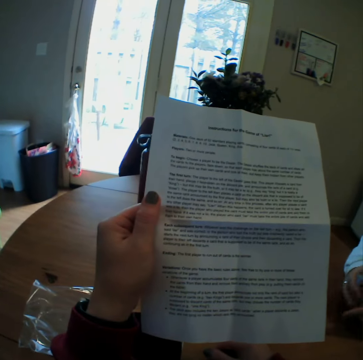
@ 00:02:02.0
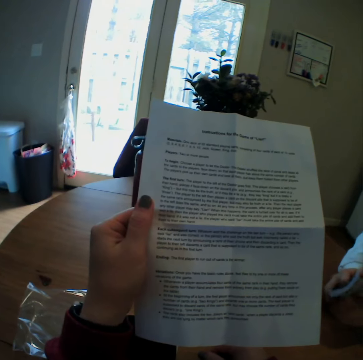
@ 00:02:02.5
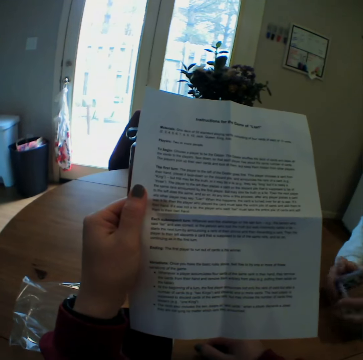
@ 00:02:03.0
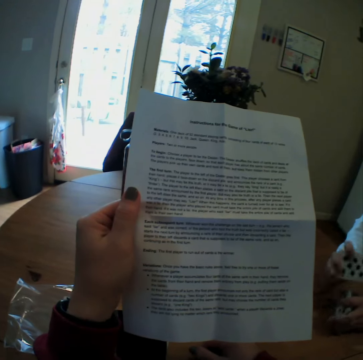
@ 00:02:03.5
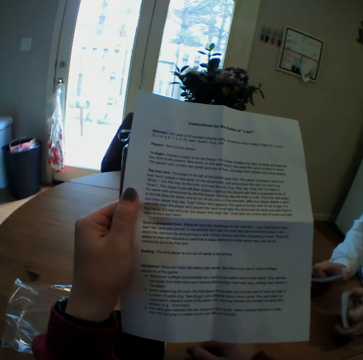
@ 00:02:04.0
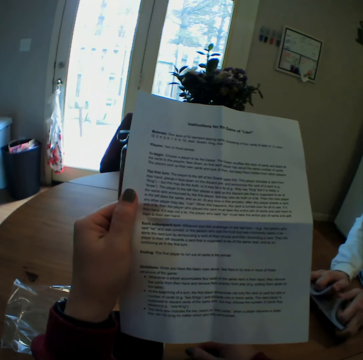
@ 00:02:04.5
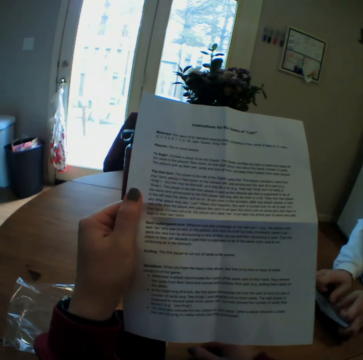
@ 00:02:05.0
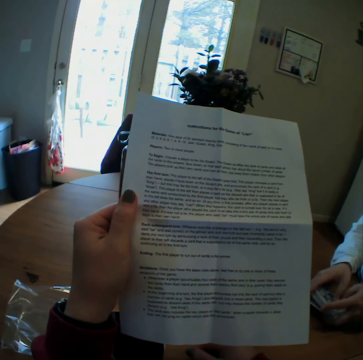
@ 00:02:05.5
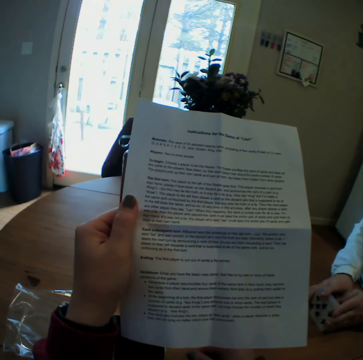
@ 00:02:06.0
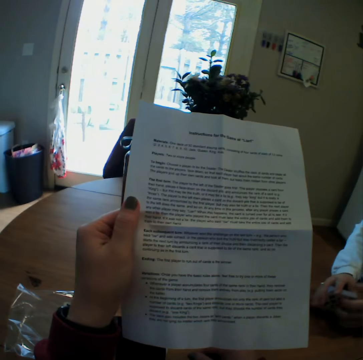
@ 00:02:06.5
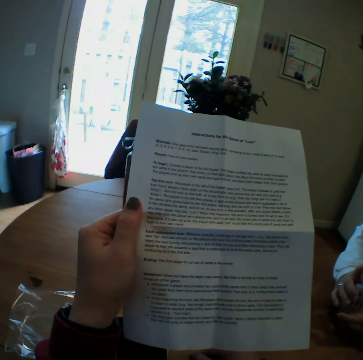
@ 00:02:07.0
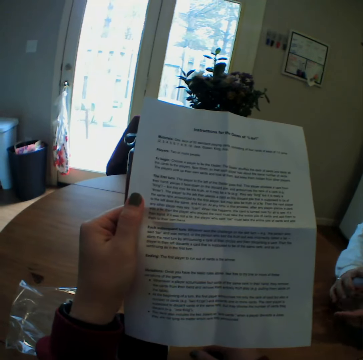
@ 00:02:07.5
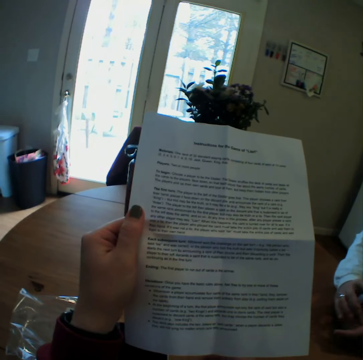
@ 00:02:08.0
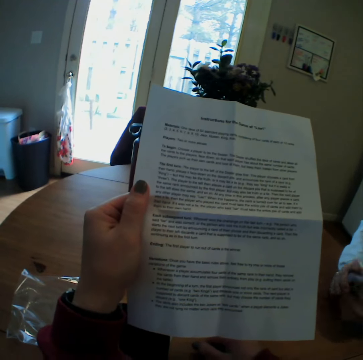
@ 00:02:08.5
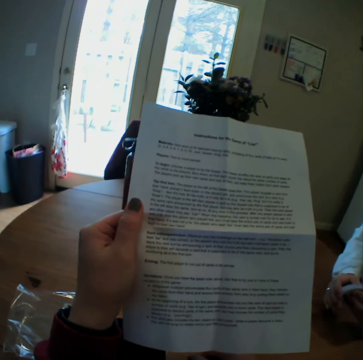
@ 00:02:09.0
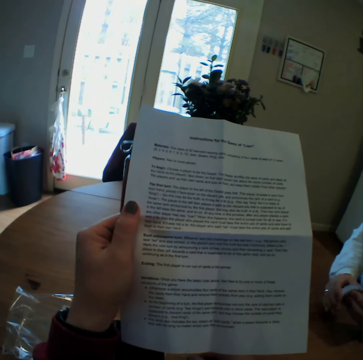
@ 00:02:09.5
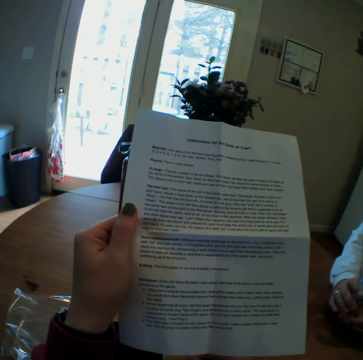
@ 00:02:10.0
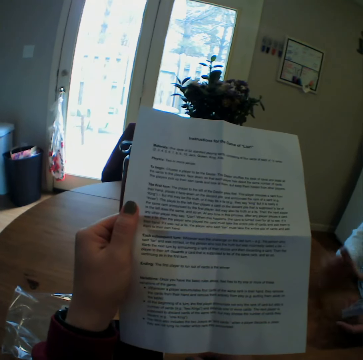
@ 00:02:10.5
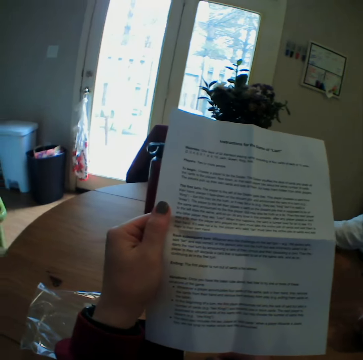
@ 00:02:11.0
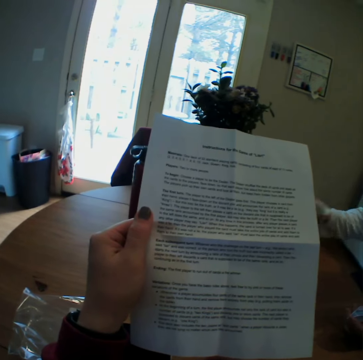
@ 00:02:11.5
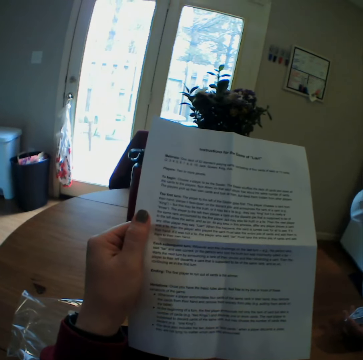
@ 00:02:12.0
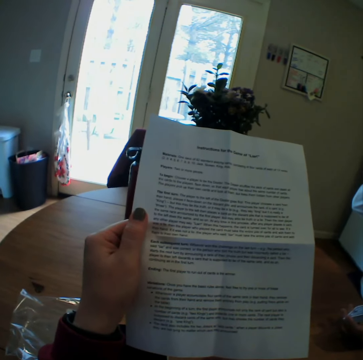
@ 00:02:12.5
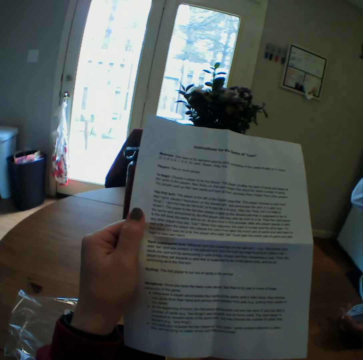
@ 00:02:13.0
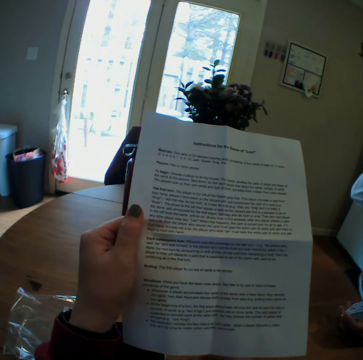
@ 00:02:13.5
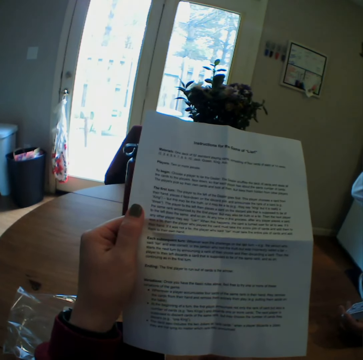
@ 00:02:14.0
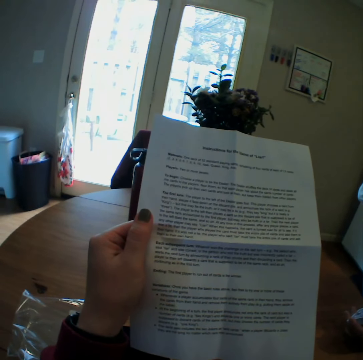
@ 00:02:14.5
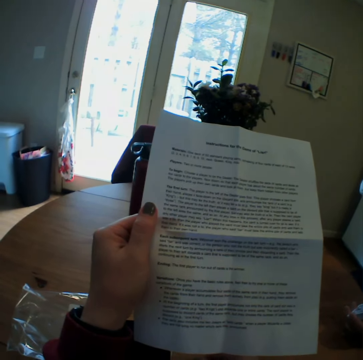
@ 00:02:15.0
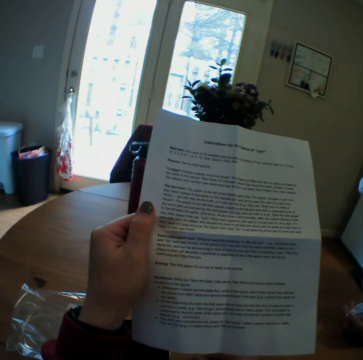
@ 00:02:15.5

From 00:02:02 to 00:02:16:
The camera wearer reads a booklet. A person arranges the playing cards. The person takes a cup on the table and sips a drink from the cup.

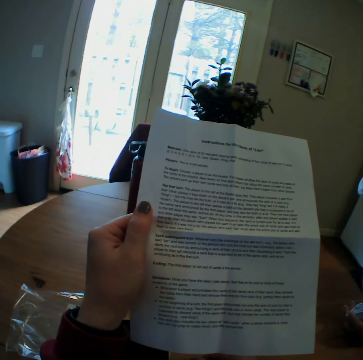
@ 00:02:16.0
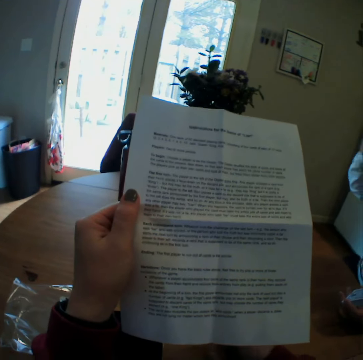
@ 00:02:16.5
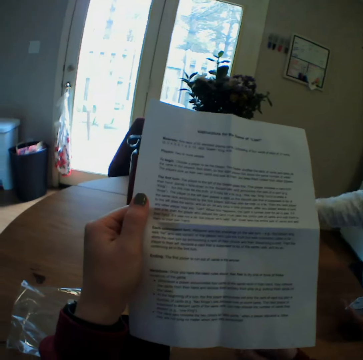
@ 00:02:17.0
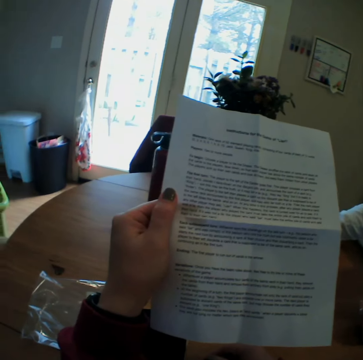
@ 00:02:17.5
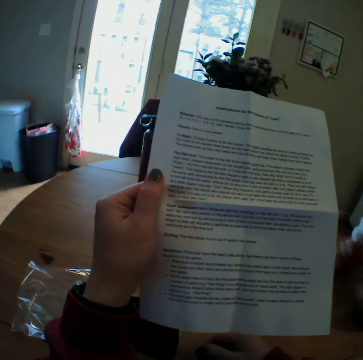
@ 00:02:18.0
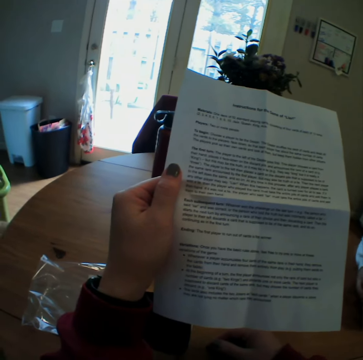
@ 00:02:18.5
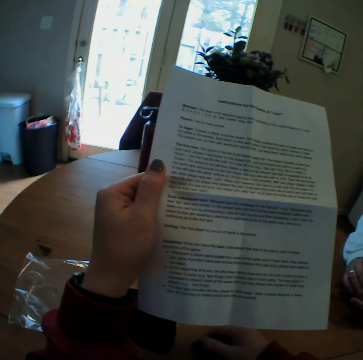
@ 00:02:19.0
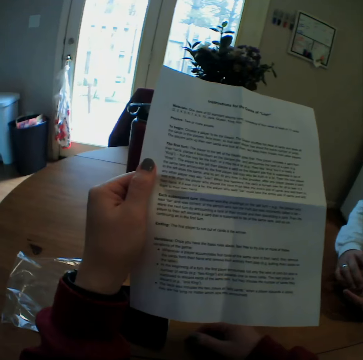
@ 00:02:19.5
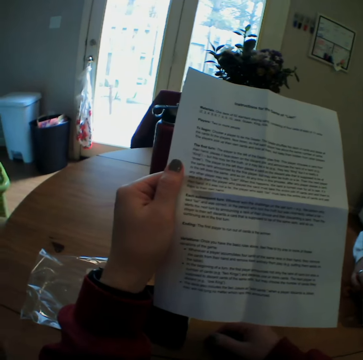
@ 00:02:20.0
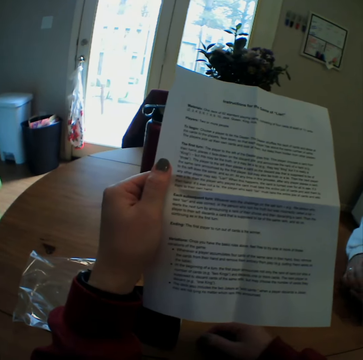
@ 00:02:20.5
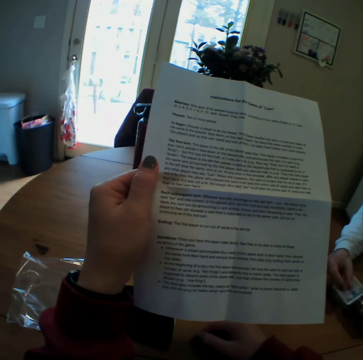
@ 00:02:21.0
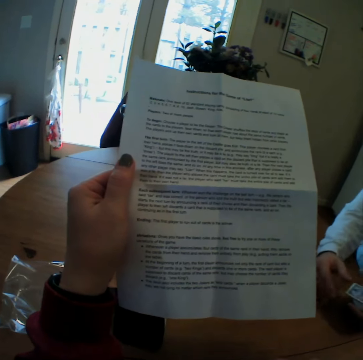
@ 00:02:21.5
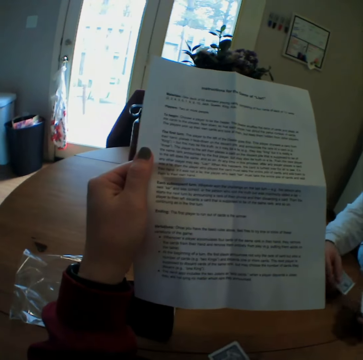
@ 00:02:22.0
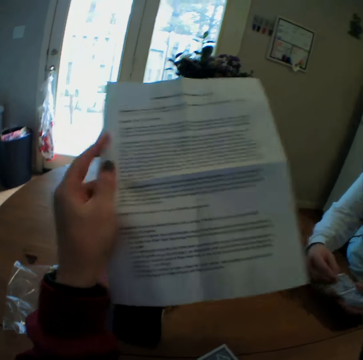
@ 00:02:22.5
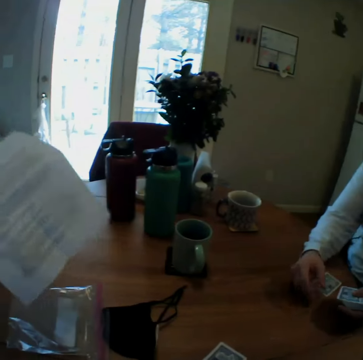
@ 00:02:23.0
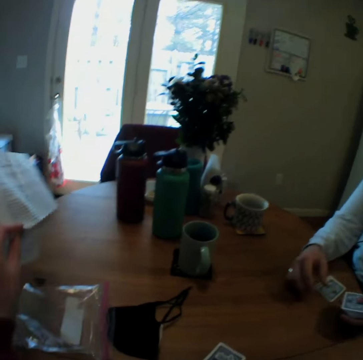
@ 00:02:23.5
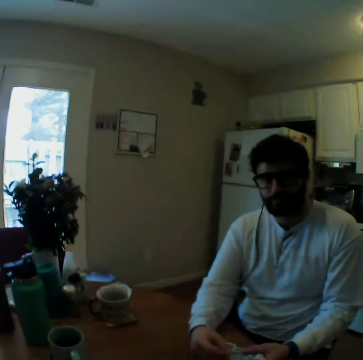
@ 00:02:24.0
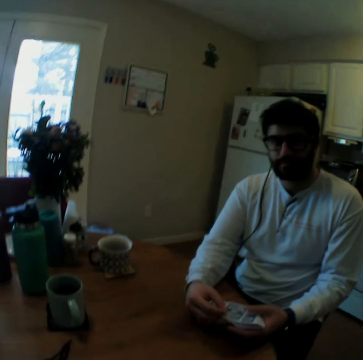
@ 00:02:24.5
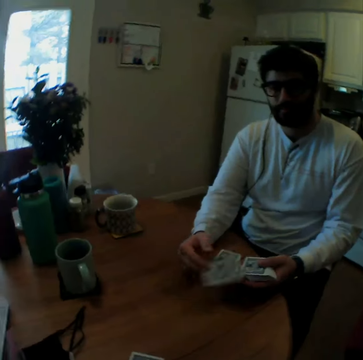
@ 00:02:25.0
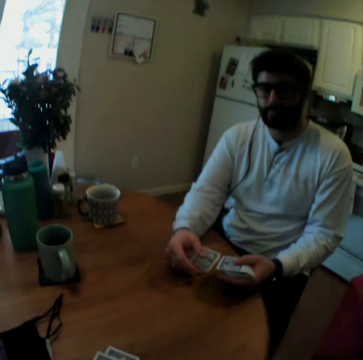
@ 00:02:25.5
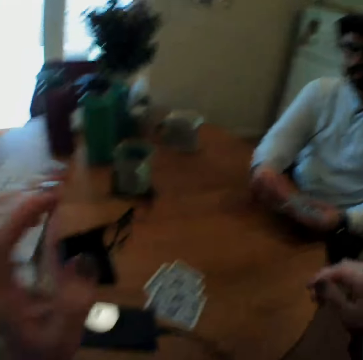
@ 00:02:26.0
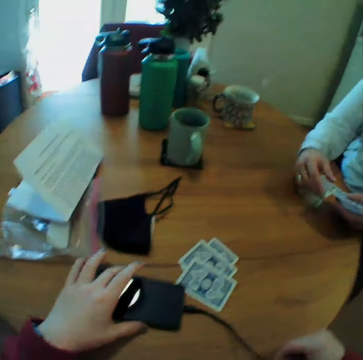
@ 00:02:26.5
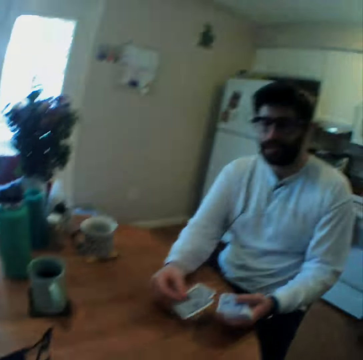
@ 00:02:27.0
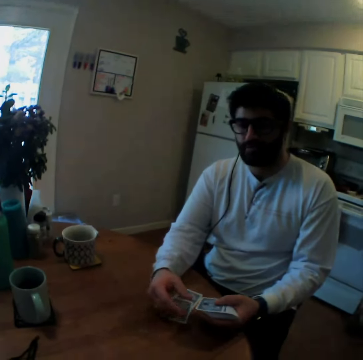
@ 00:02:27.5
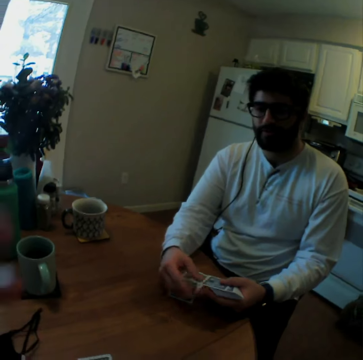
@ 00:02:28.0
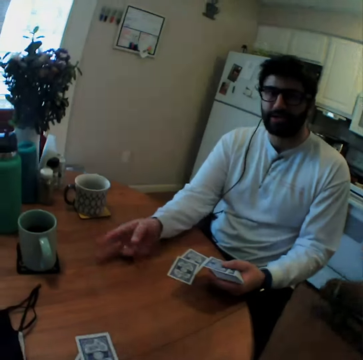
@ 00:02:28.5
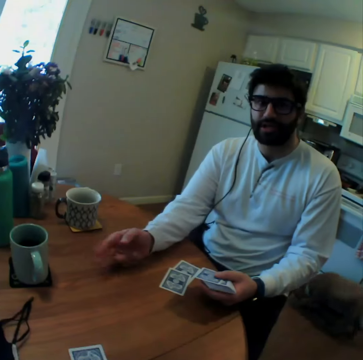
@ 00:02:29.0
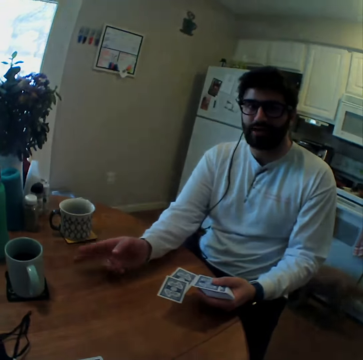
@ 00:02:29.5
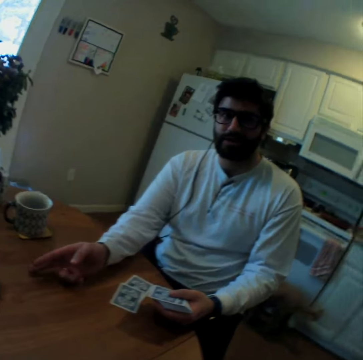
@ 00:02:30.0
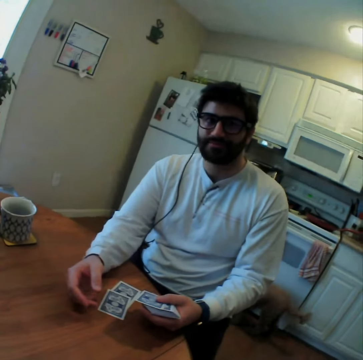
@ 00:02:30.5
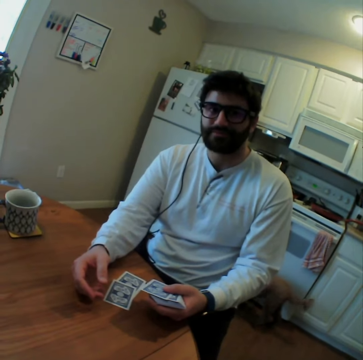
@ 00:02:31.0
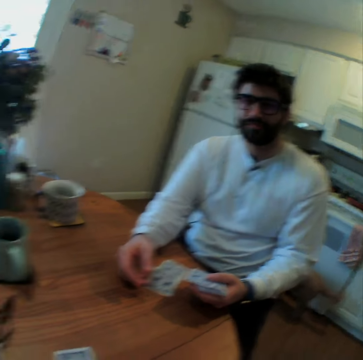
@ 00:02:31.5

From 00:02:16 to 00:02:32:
The camera wearer clears their throat. The person puts the cup on the table and puts the playing cards on the table. The camera wearer speaks. They put the instruction booklet aside on the table. The person throws a card at the table. The camera wearer touches the phone on the table. The person shows gestures with hands, speaks and shakes fingers.

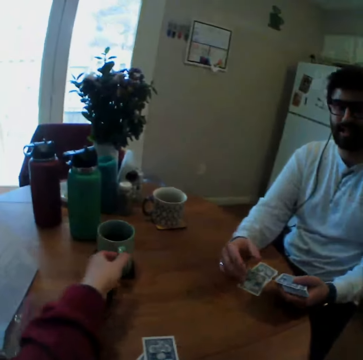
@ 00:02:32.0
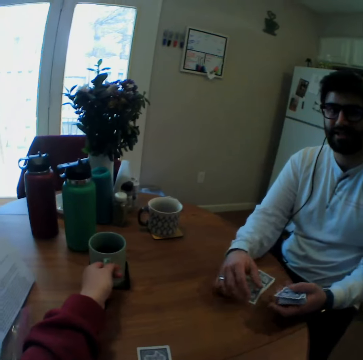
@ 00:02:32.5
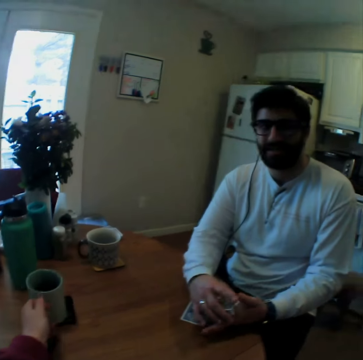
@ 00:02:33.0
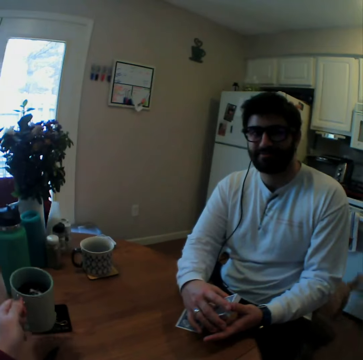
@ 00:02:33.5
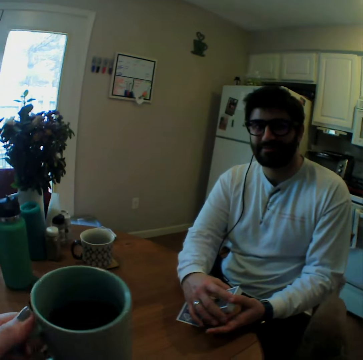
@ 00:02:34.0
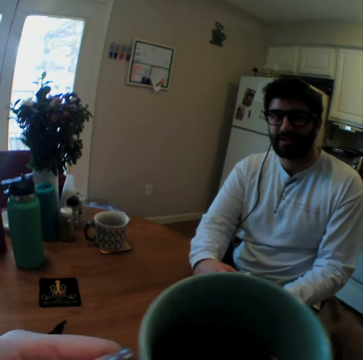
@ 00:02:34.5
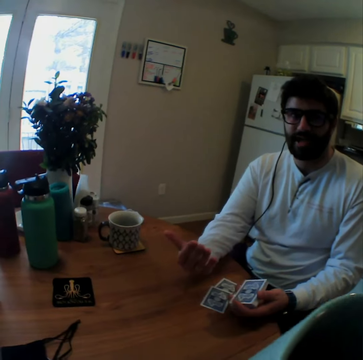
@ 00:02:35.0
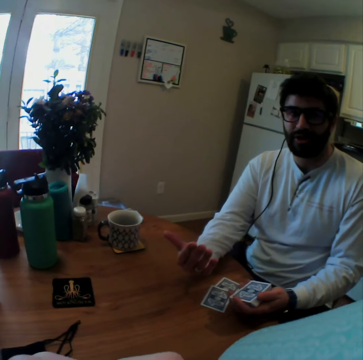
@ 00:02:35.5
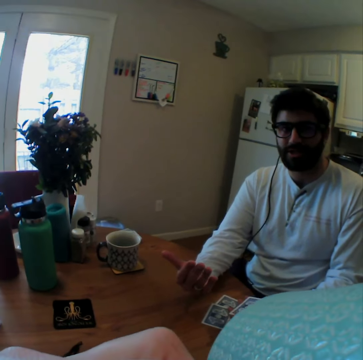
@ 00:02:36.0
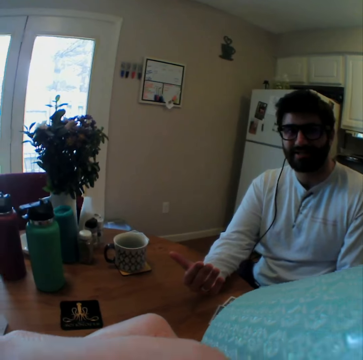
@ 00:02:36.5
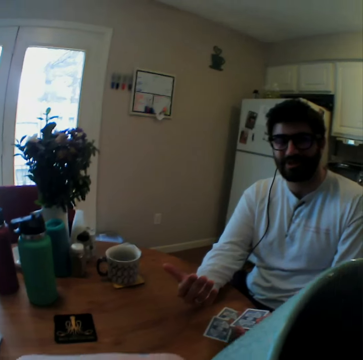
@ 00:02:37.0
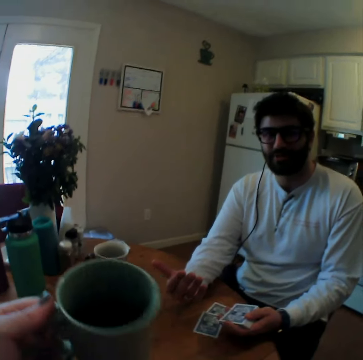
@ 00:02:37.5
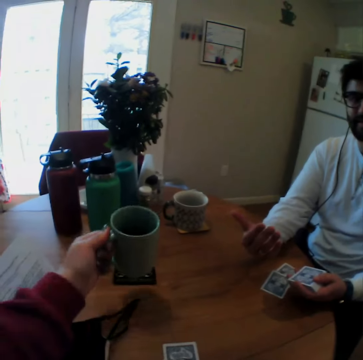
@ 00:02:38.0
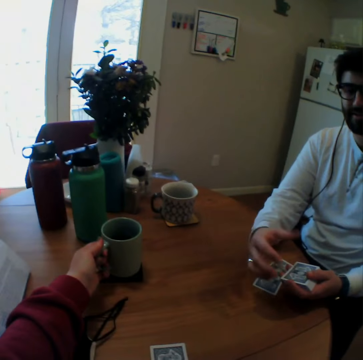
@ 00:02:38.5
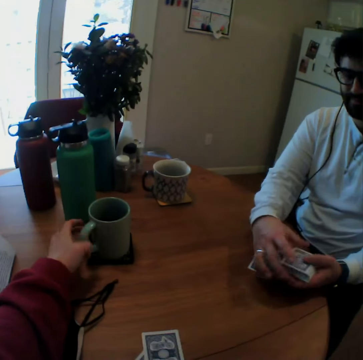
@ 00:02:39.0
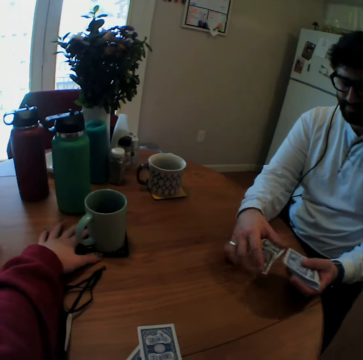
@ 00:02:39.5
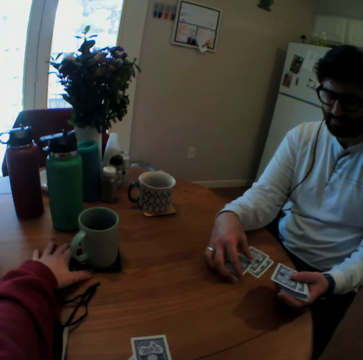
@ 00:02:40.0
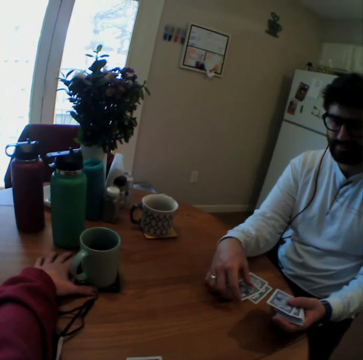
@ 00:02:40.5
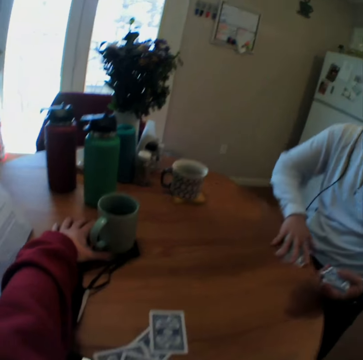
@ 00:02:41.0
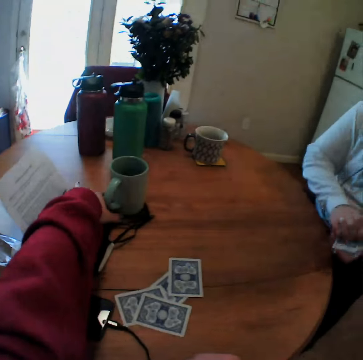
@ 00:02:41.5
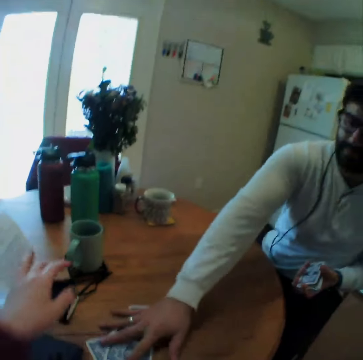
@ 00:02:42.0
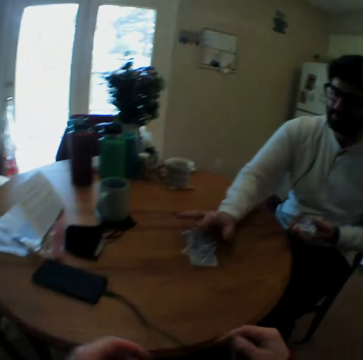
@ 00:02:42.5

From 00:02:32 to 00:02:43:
The camera wearer takes the cup from the table. They sip a drink from the cup. They put the cup on the table. The person arranges the playing cards. The camera wearer stretches a hand. They move the cup mat. They pull the cup. The person moves the playing cards on the table.
